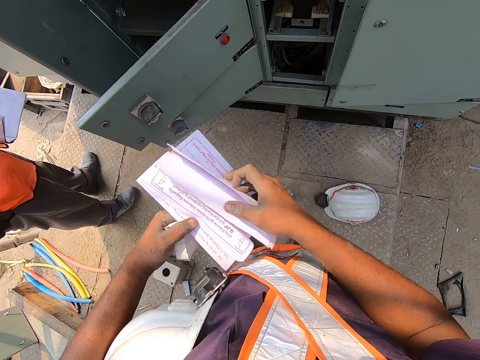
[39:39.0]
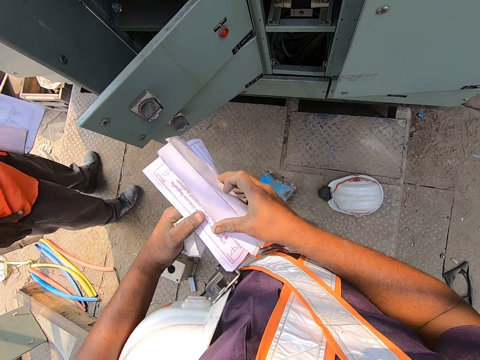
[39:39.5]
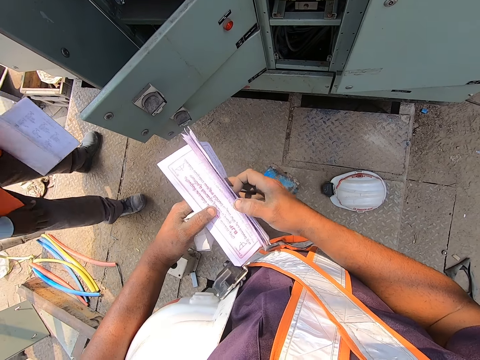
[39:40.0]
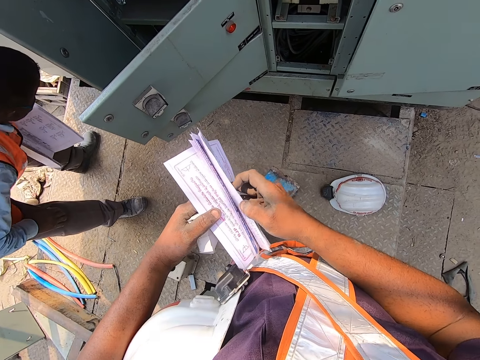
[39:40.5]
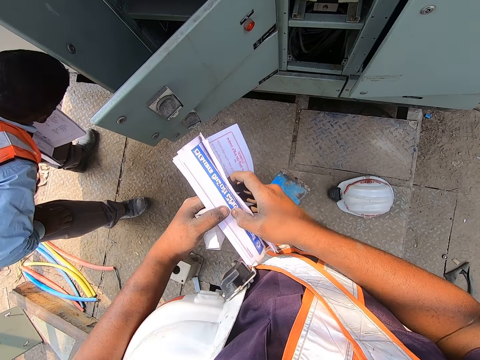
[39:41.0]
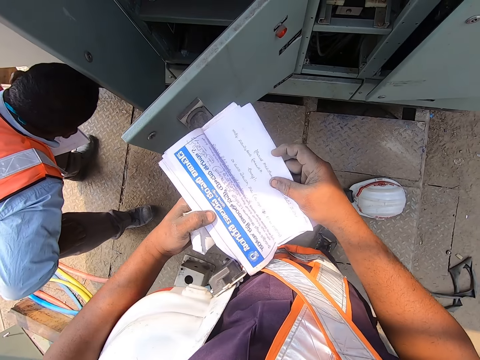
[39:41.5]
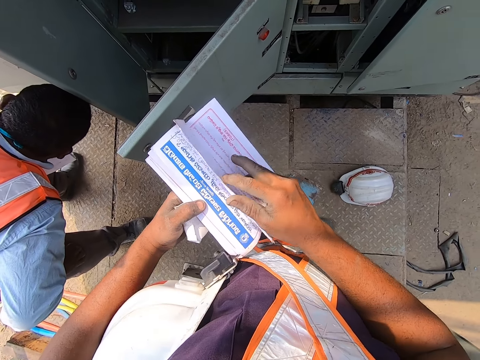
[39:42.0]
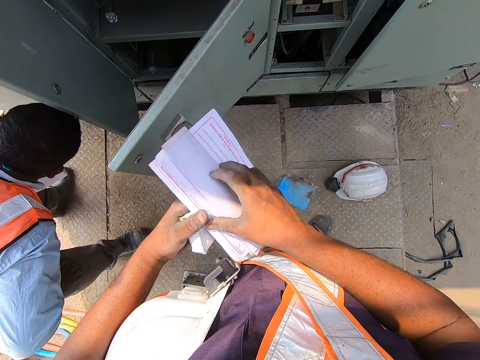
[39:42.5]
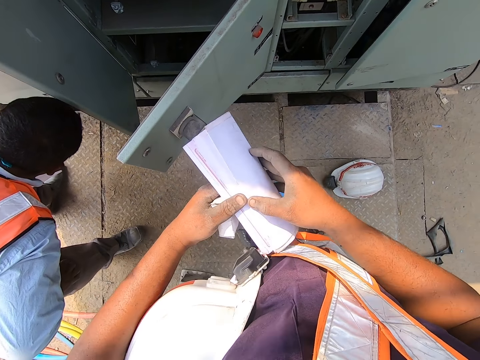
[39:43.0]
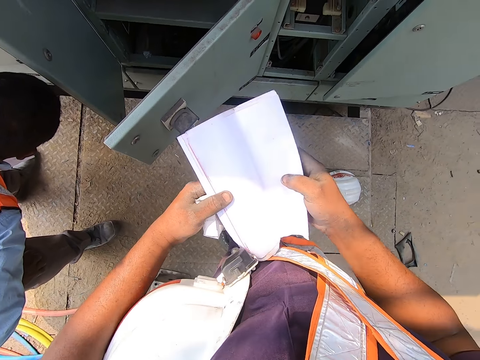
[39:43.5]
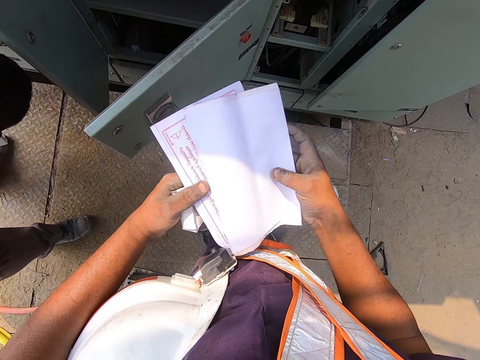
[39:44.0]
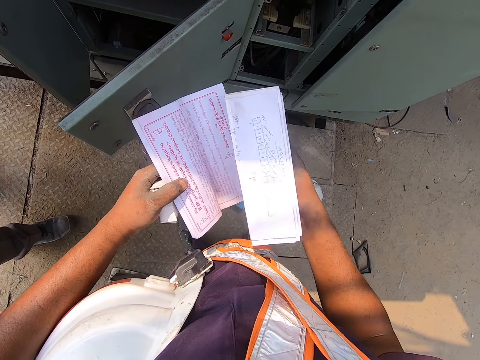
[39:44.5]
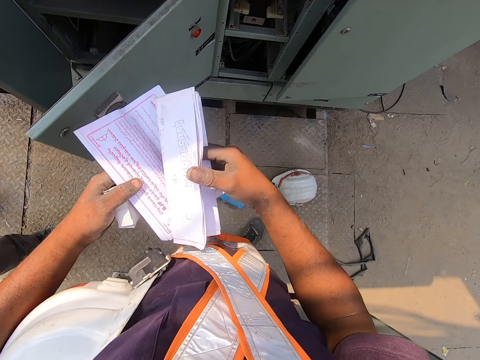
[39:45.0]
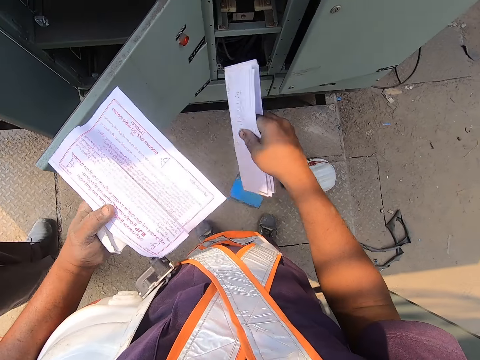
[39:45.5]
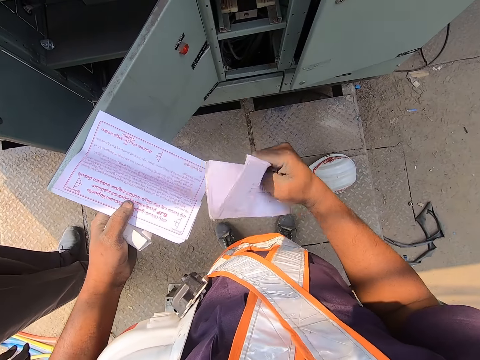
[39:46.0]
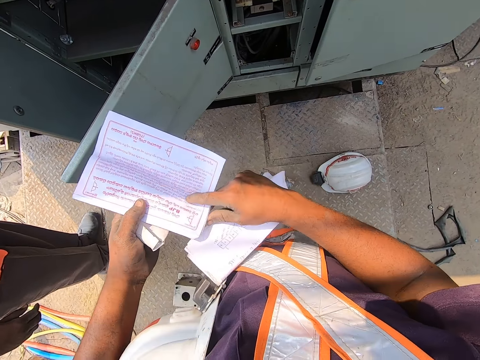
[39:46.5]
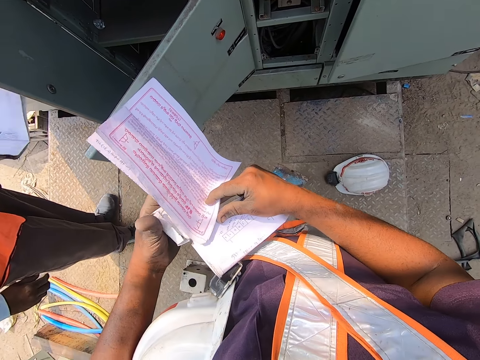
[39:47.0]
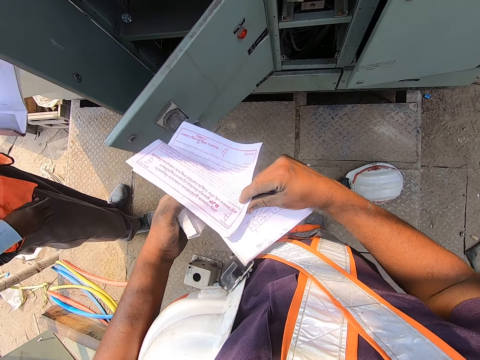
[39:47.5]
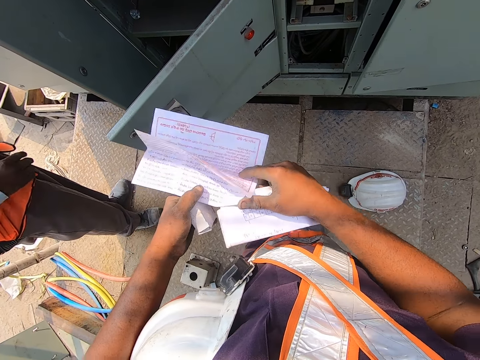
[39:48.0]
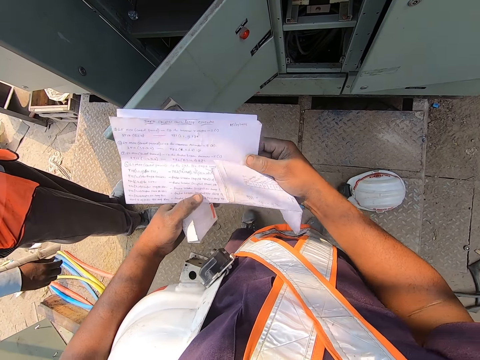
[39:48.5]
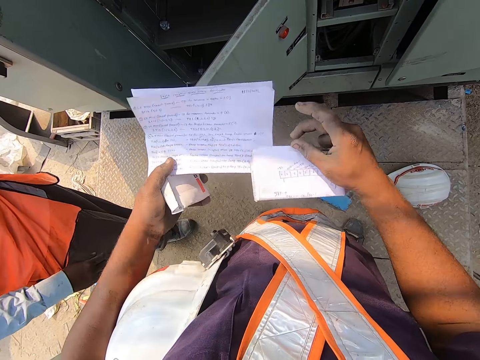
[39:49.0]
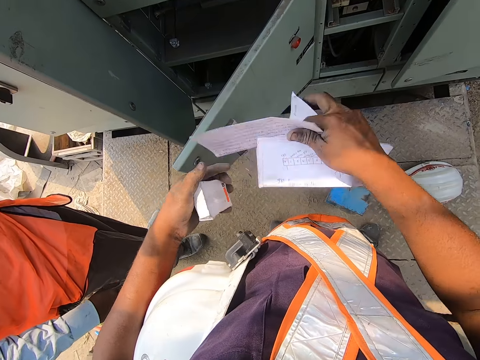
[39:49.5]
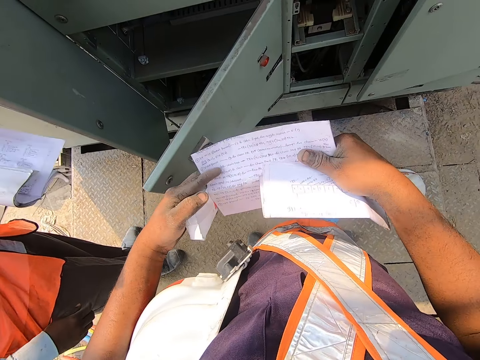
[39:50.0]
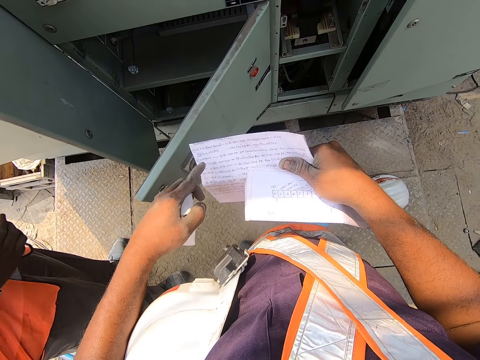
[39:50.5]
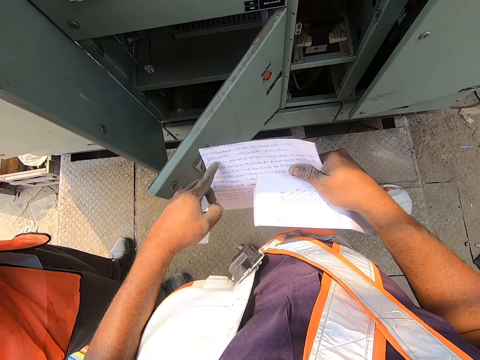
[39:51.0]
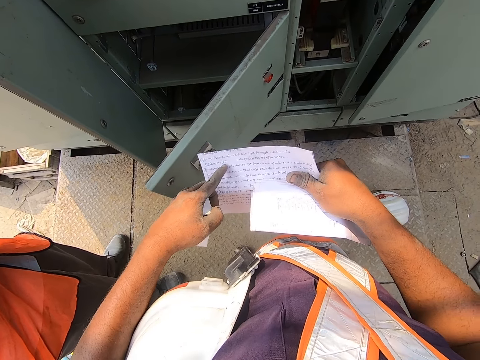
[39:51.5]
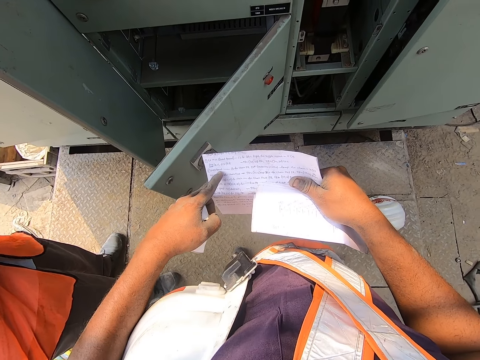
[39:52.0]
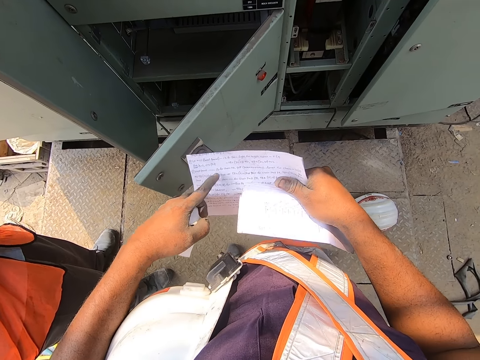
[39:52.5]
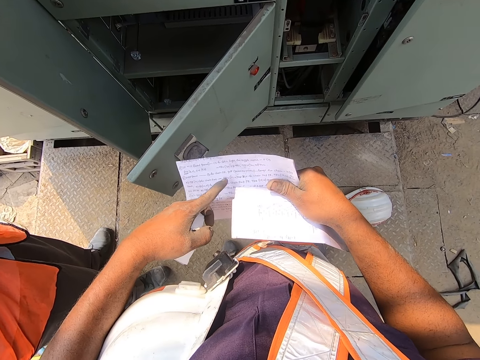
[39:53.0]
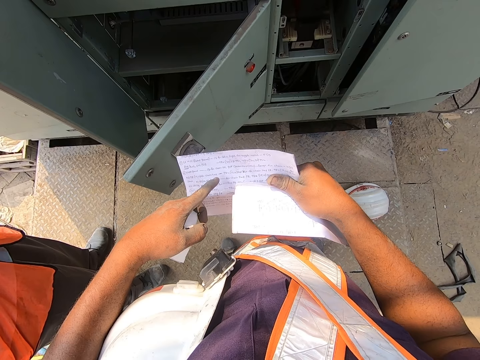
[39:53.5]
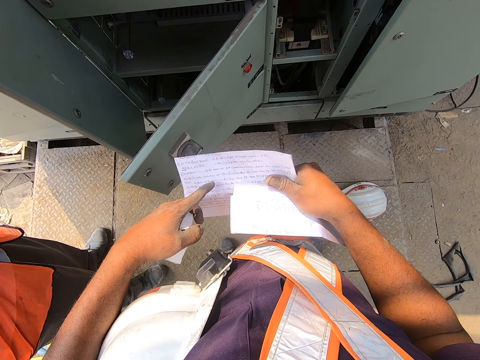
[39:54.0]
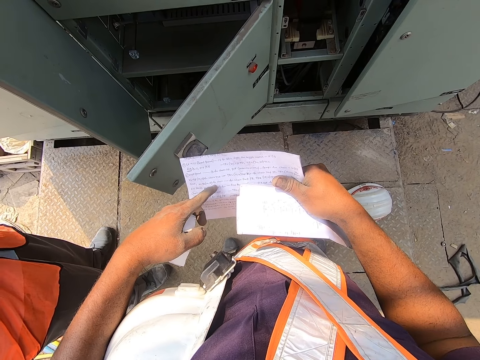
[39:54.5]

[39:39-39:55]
The camera wearer places the paper in his right hand on the paper in his left hand. He peruses the paper notes with his right hand. A man opens the paper in his left hand with his right hand. The camera wearer holds the paper with both hands. He closes the paper in his left hand with his right hand. The man opens the paper in his left hand with his right hand. The camera wearer touches the paper in his left hand with his right hand. He opens the paper in his left hand with his right hand, flips the paper in his left hand with his right hand, and touches the paper in his right hand with his left hand. He interacts with another man through the transmitter. He points at the notes on the paper with his left hand. He reads the notes to the other man.

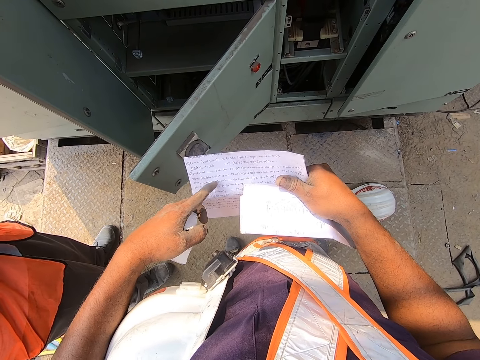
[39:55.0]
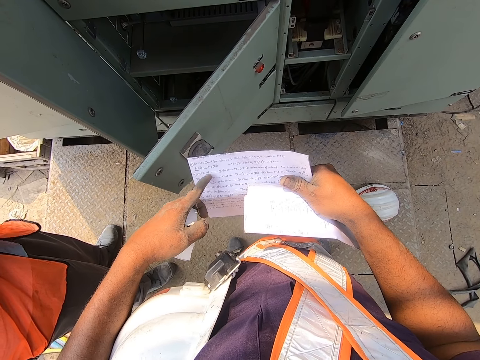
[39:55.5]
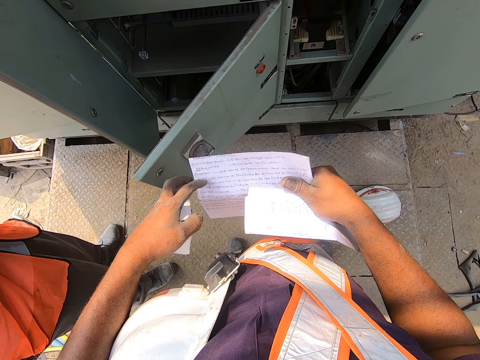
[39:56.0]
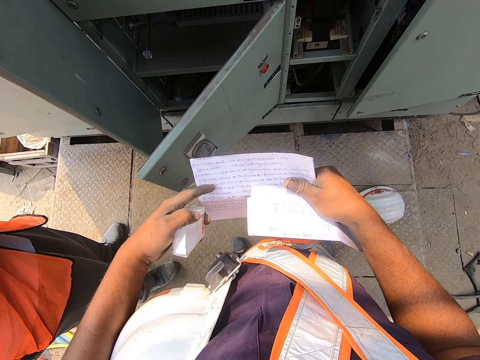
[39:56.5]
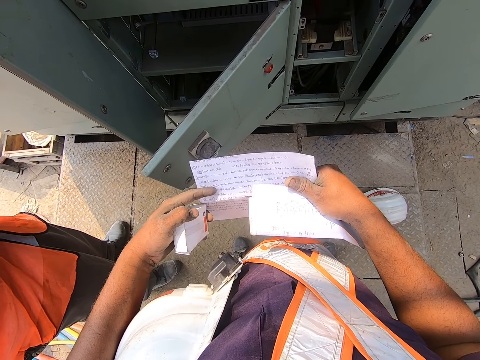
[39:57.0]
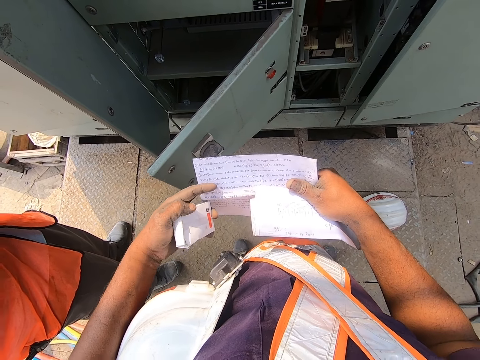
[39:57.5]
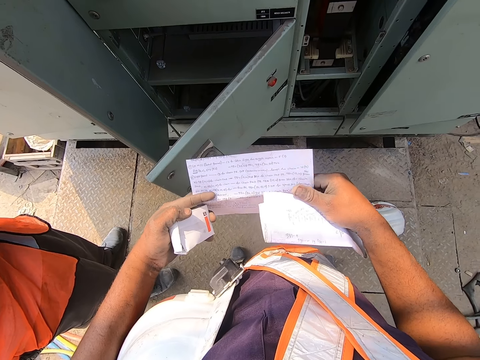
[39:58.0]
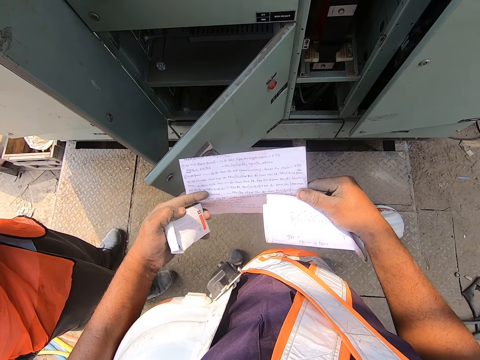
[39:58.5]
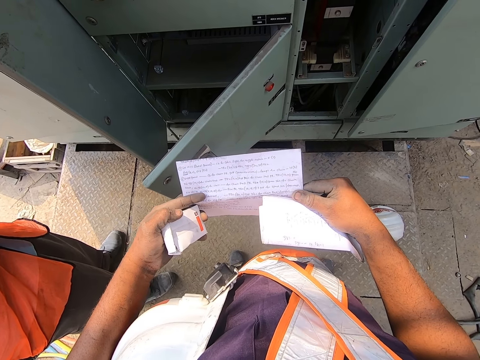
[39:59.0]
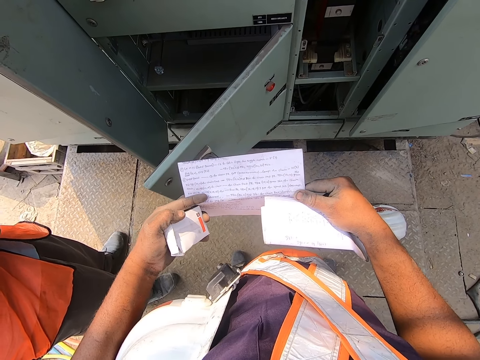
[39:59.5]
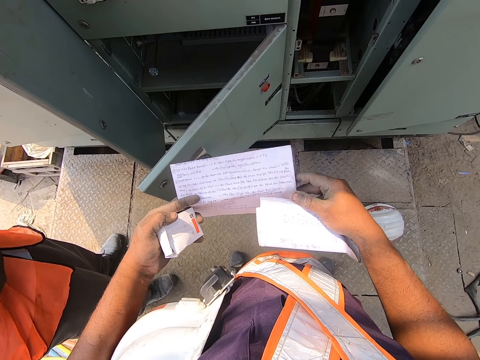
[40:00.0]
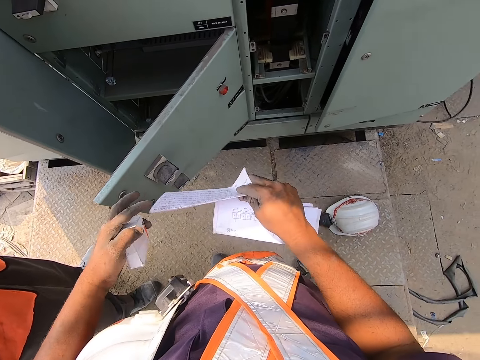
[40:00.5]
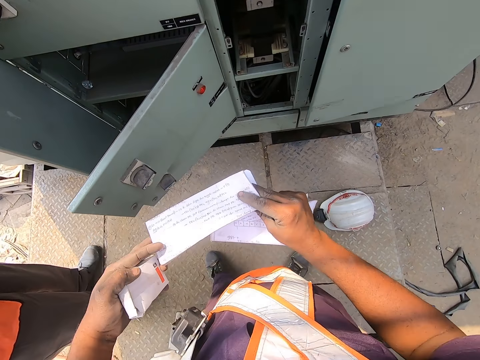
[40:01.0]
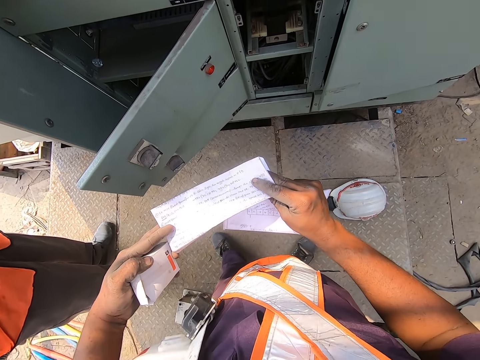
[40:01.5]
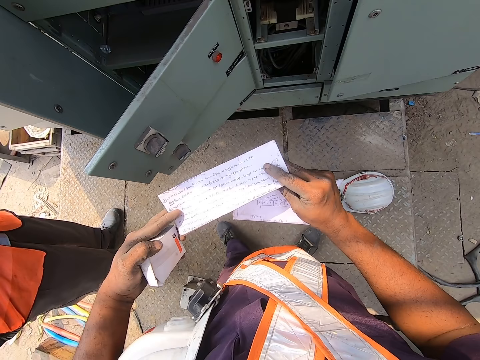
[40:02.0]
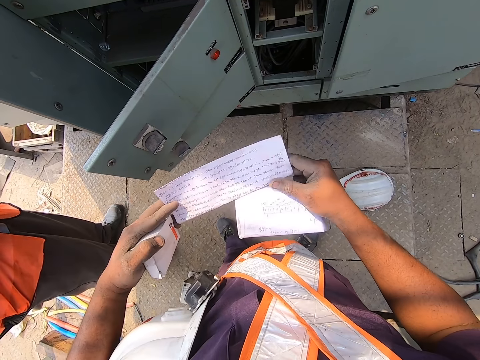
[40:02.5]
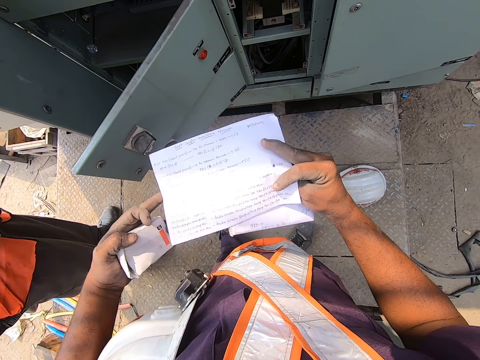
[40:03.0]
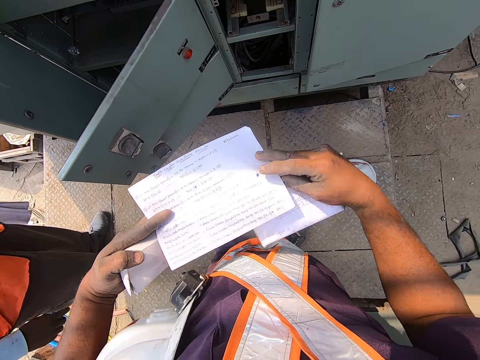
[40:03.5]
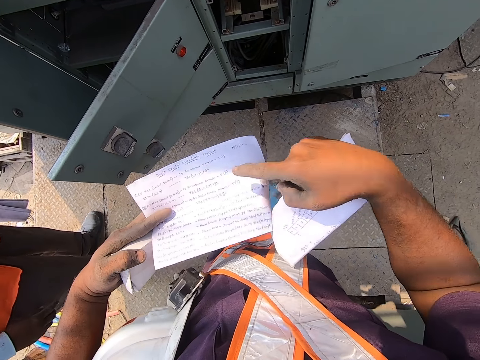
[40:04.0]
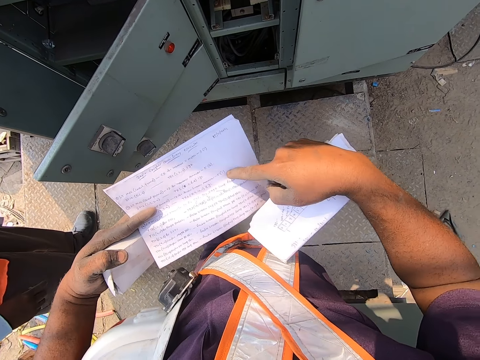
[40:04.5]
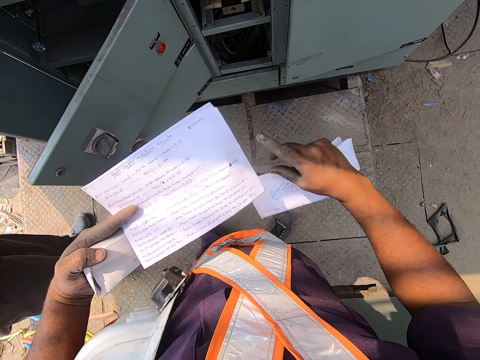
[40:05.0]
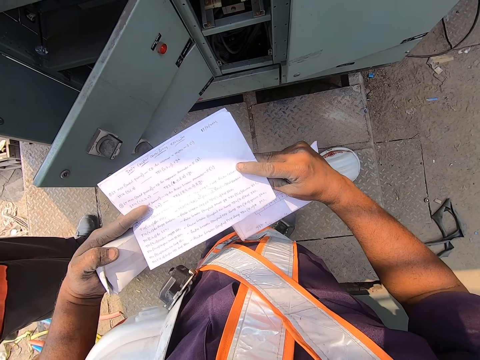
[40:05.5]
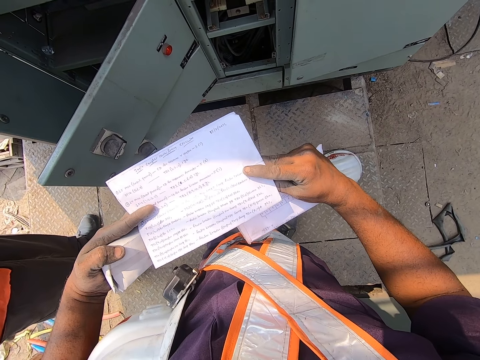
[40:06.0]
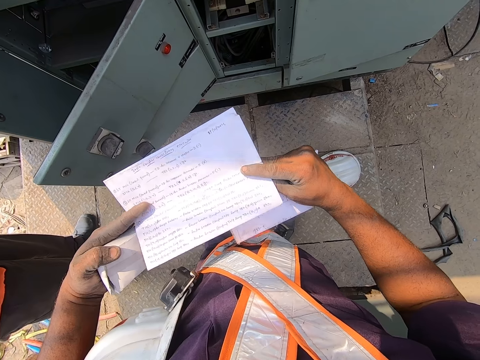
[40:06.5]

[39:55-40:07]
The camera wearer holds the paper with both hands. He interacts with a man. He adjusts the paper with both hands. He touches the paper in his right hand with his left hand. He points on the notes with his right hand. He adjusts the paper with both hands.
